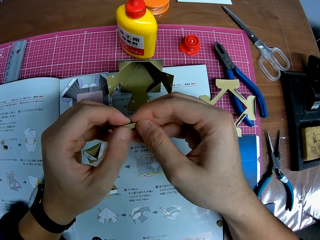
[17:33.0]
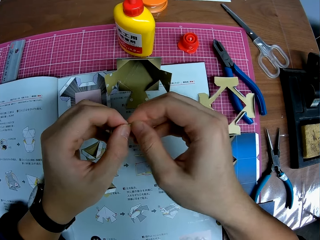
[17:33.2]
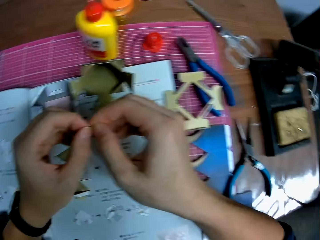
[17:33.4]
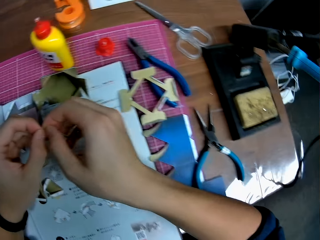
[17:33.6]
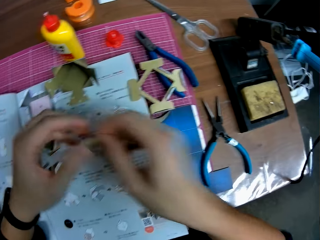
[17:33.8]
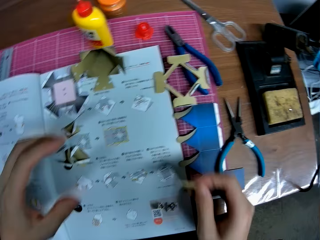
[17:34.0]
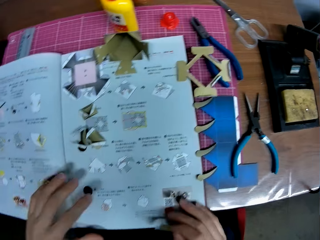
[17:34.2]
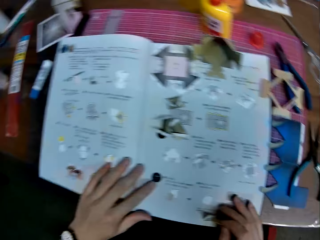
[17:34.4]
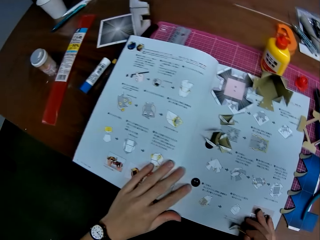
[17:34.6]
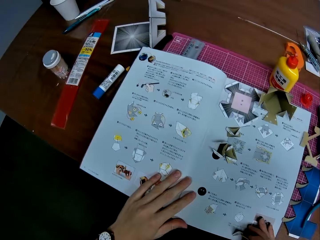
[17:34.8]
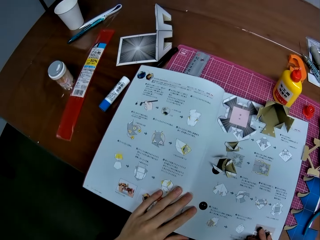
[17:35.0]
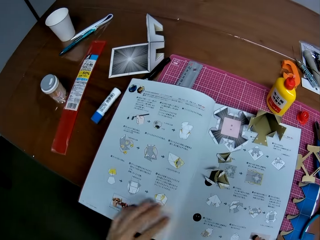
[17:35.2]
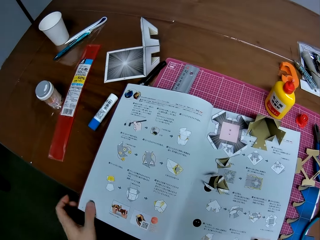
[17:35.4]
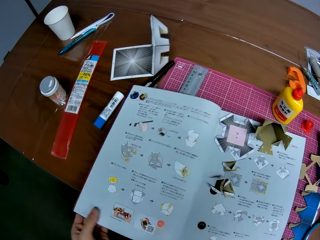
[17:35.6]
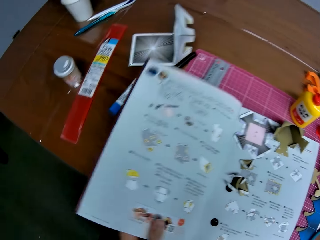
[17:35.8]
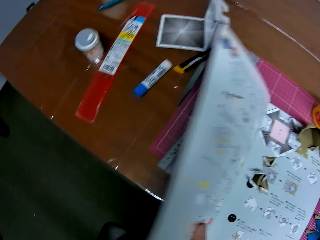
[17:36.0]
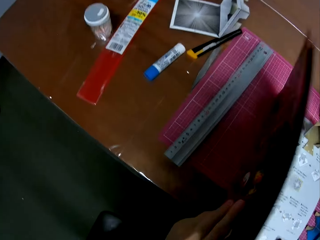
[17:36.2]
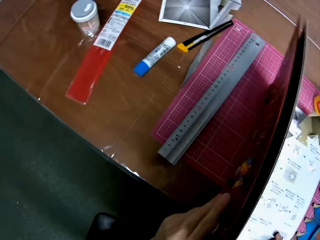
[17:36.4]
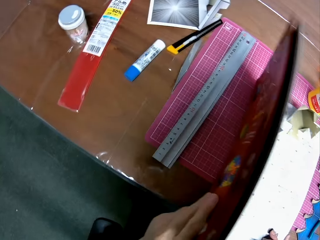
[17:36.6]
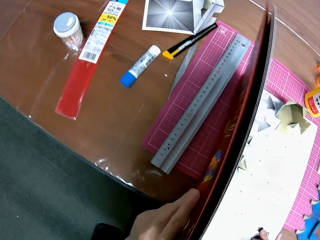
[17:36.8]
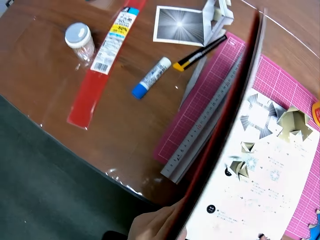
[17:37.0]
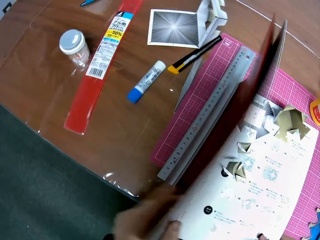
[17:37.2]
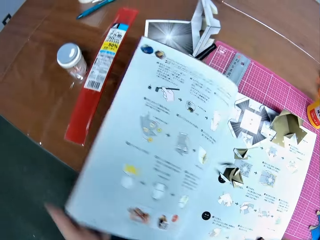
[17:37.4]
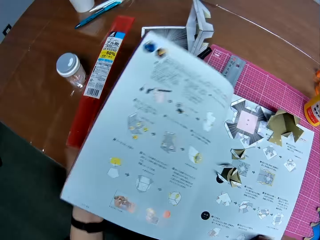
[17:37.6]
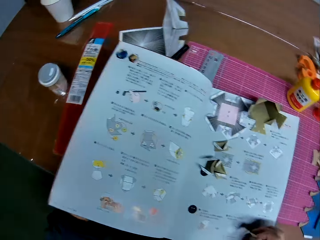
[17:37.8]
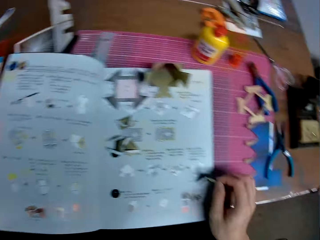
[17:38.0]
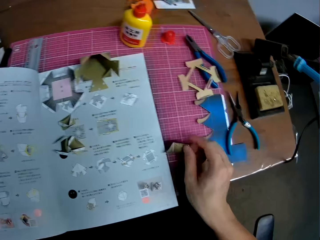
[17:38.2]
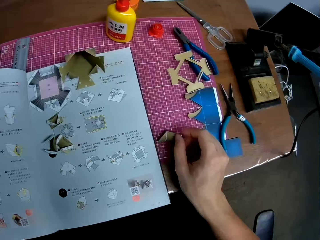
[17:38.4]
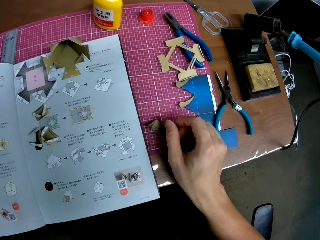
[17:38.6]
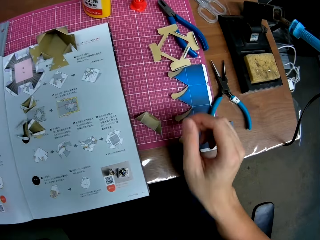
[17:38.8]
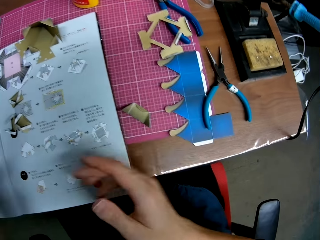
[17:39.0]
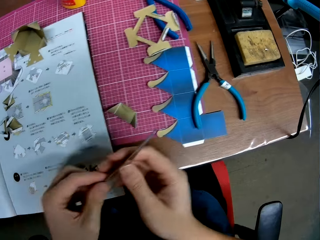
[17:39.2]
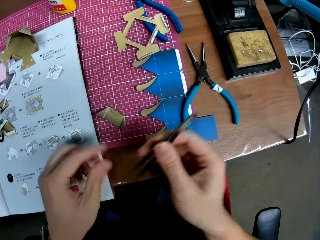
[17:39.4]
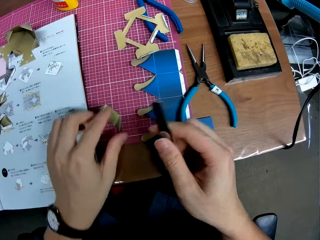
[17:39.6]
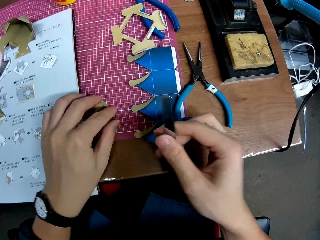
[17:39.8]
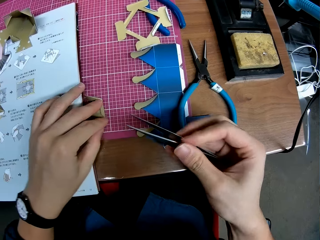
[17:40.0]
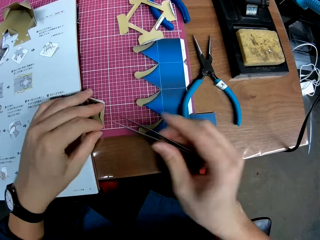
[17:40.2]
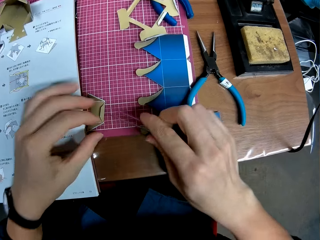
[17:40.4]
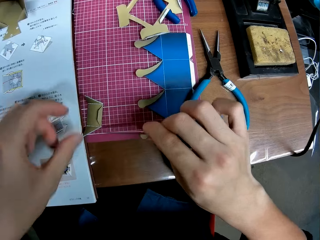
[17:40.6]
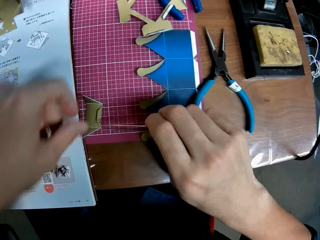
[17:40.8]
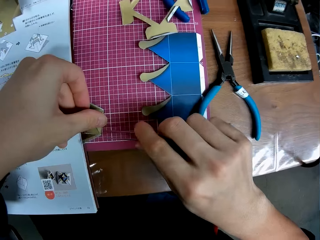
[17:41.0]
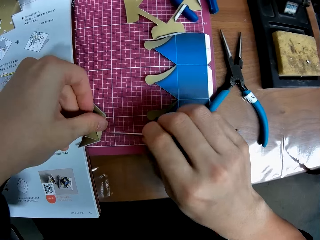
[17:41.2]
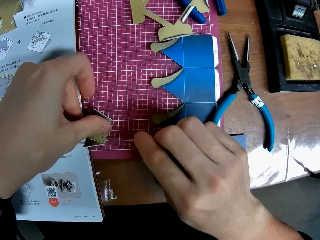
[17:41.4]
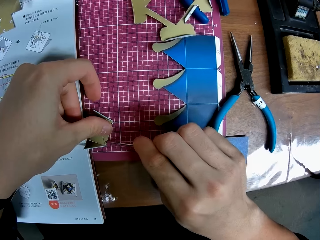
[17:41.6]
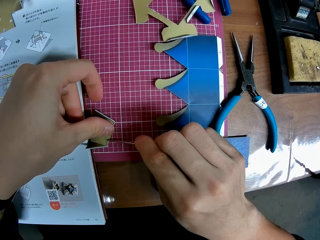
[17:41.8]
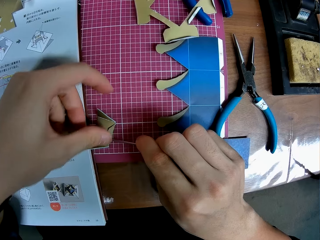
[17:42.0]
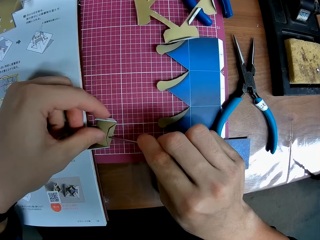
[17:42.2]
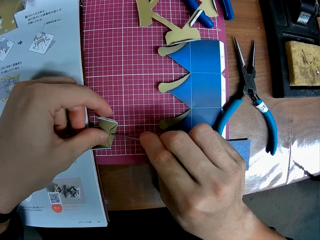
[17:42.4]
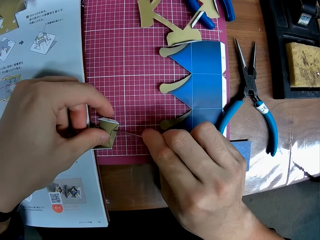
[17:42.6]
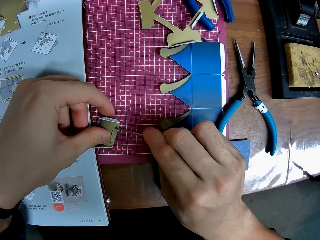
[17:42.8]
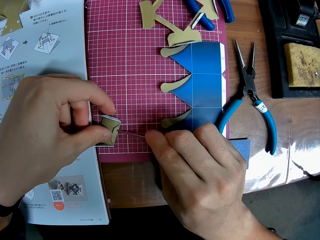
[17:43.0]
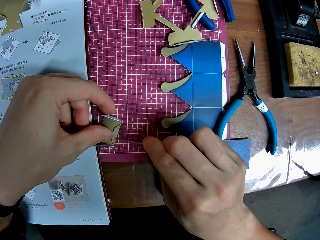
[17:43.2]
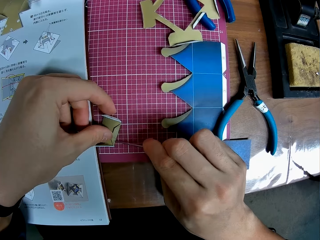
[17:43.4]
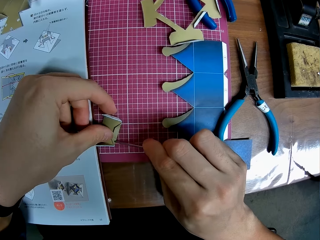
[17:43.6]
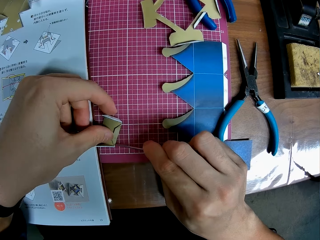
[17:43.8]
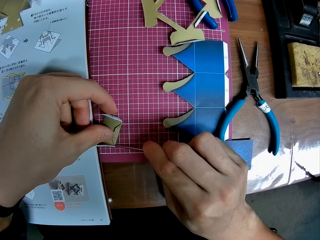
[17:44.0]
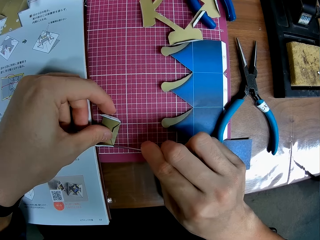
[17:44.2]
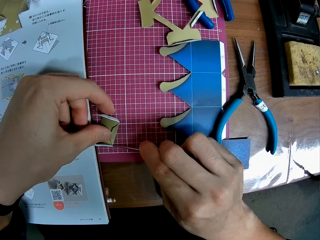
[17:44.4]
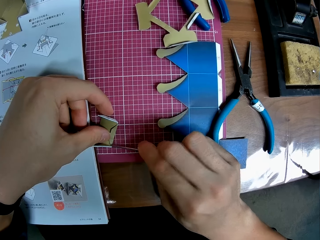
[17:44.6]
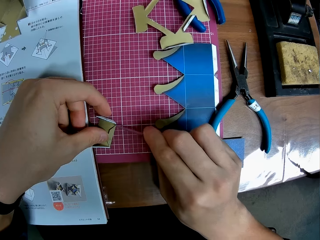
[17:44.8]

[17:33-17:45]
The camera wearer flips the manual. They lift the instruction booklet on the table. They drop the piece of origami craft on the table. They pick up tweezers. They exchange a hand holding the tweezers. They adjust the origami craft. They use the tweezers to straighten the piece of craft.

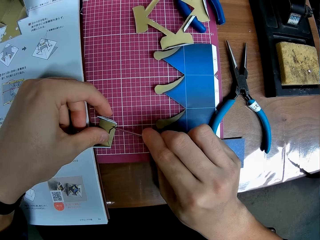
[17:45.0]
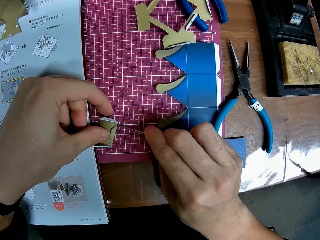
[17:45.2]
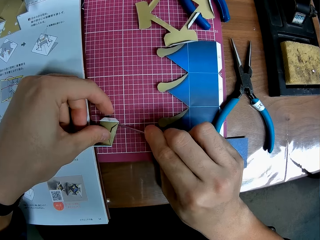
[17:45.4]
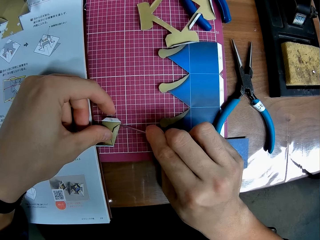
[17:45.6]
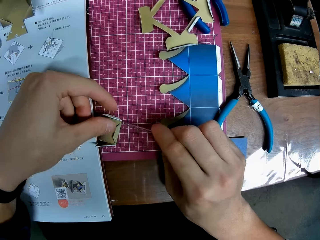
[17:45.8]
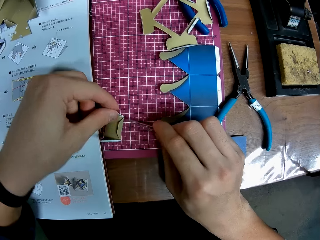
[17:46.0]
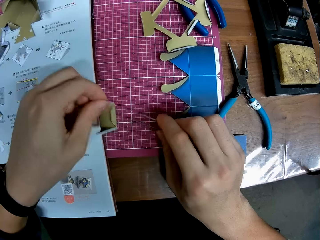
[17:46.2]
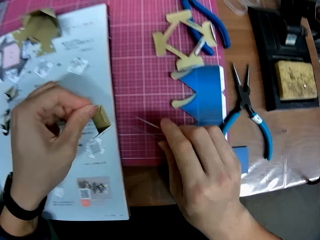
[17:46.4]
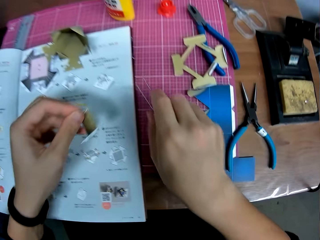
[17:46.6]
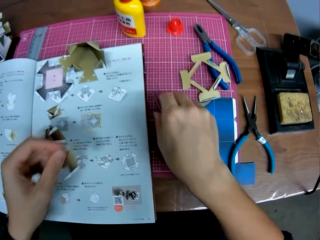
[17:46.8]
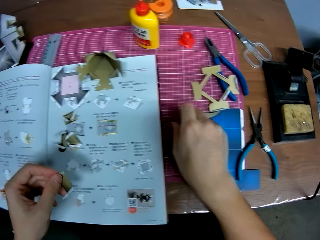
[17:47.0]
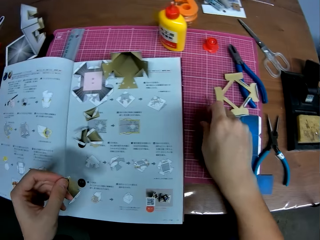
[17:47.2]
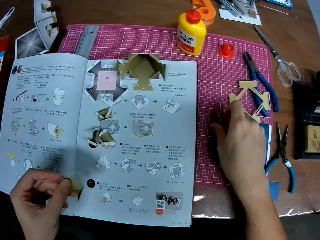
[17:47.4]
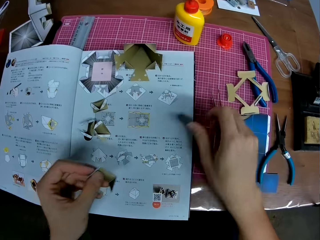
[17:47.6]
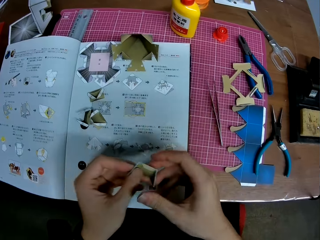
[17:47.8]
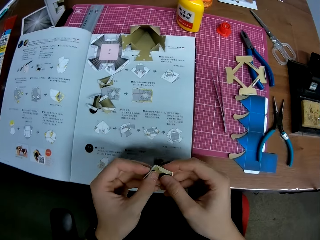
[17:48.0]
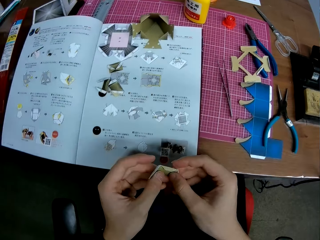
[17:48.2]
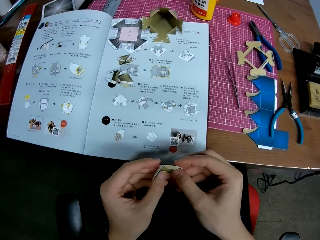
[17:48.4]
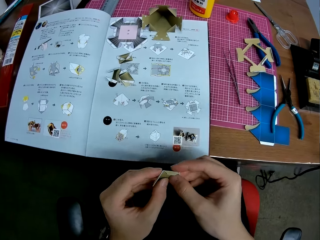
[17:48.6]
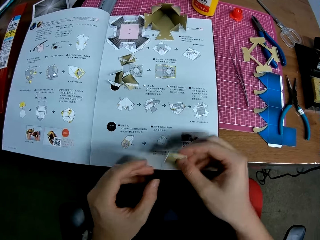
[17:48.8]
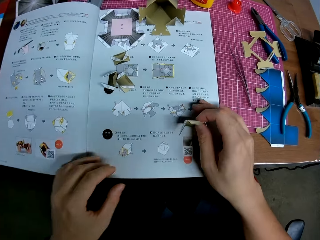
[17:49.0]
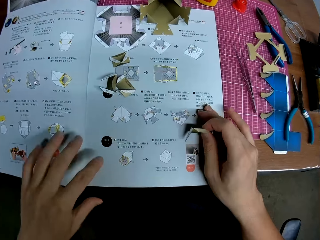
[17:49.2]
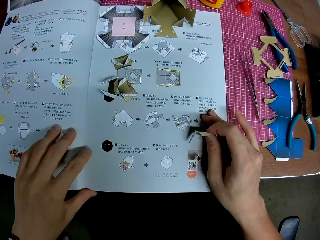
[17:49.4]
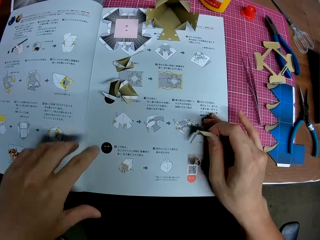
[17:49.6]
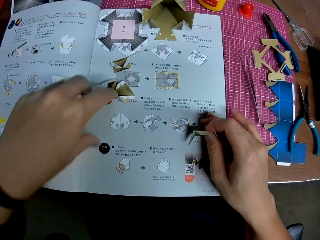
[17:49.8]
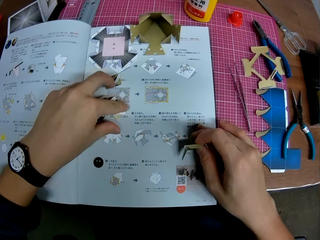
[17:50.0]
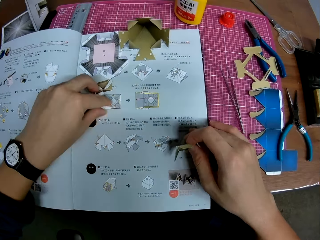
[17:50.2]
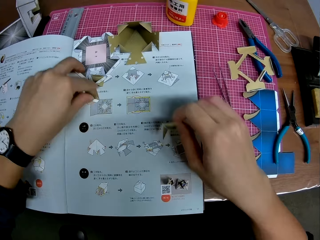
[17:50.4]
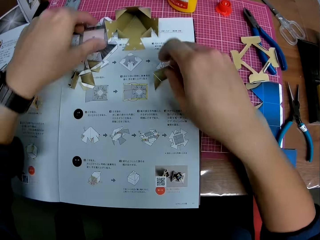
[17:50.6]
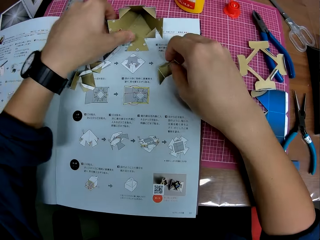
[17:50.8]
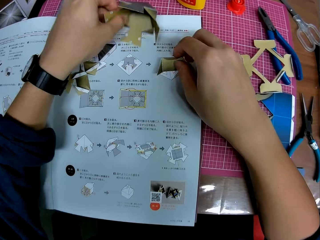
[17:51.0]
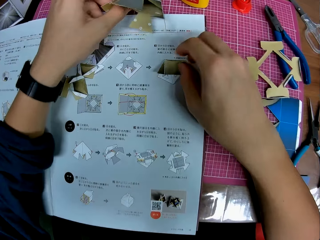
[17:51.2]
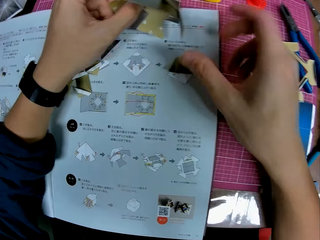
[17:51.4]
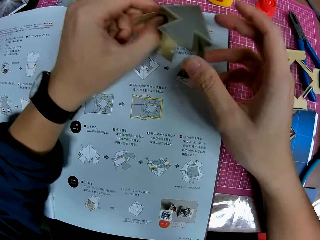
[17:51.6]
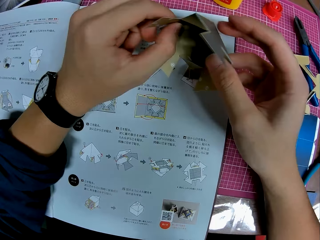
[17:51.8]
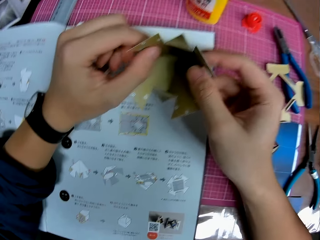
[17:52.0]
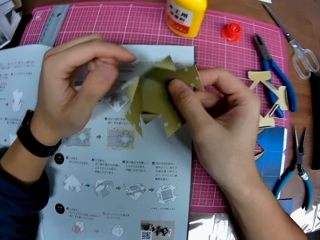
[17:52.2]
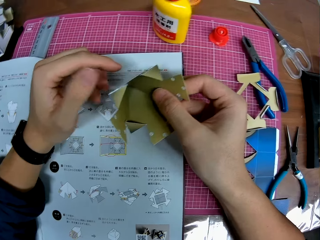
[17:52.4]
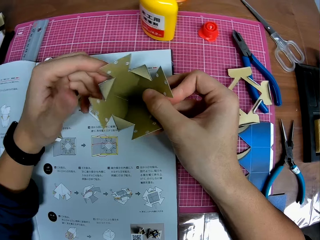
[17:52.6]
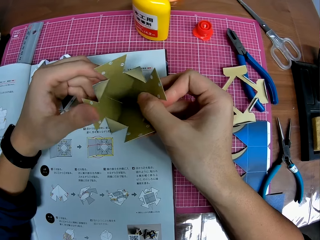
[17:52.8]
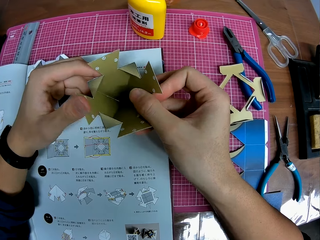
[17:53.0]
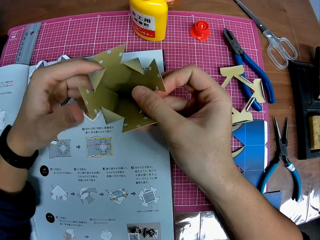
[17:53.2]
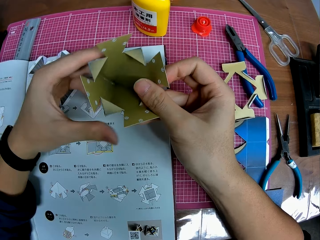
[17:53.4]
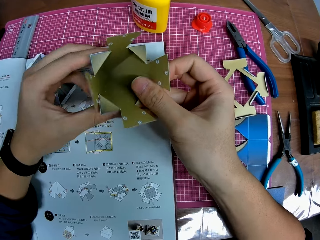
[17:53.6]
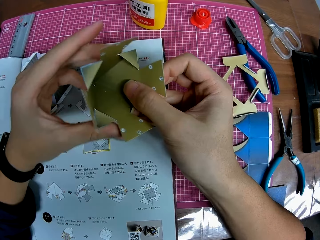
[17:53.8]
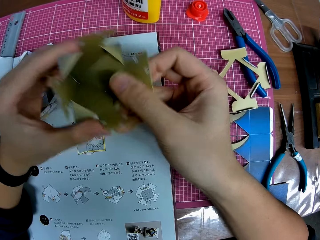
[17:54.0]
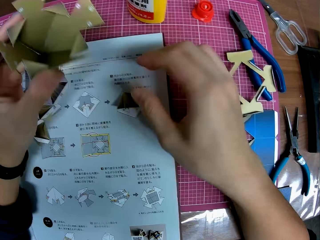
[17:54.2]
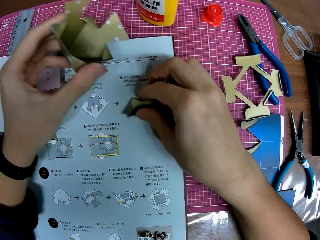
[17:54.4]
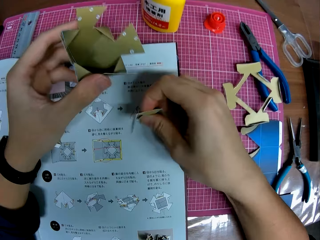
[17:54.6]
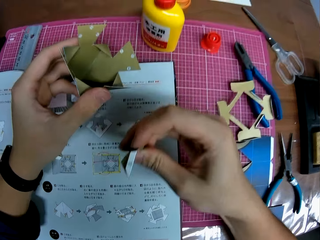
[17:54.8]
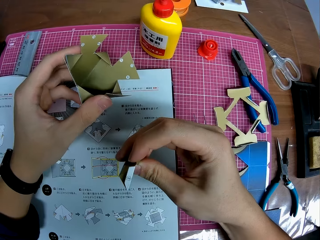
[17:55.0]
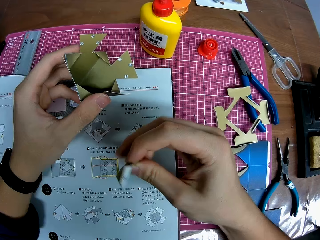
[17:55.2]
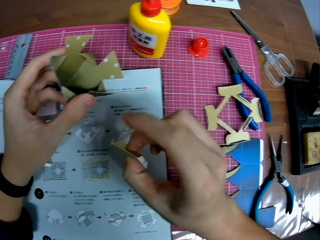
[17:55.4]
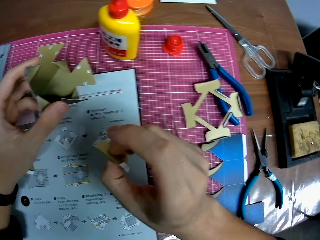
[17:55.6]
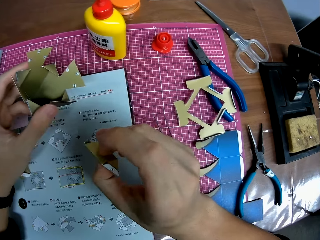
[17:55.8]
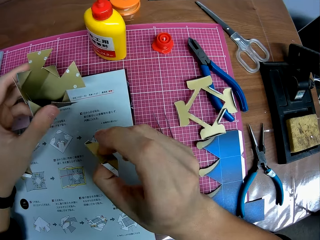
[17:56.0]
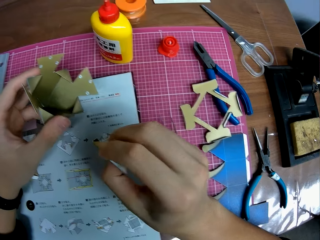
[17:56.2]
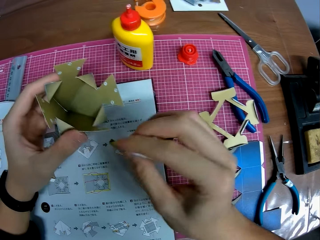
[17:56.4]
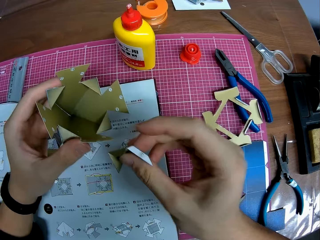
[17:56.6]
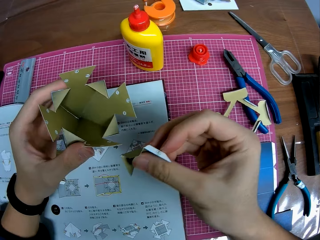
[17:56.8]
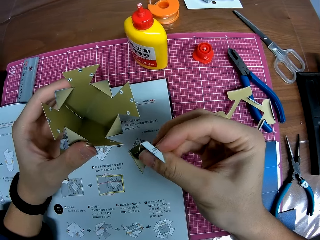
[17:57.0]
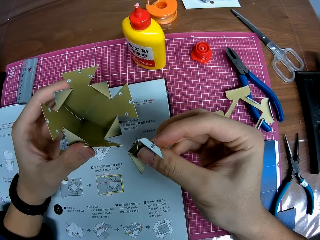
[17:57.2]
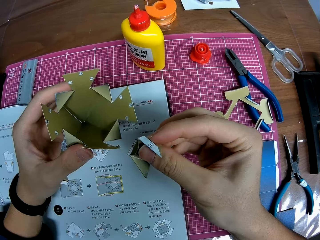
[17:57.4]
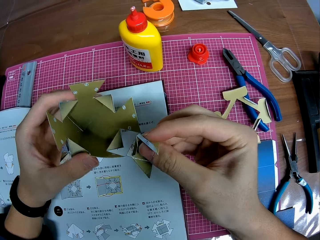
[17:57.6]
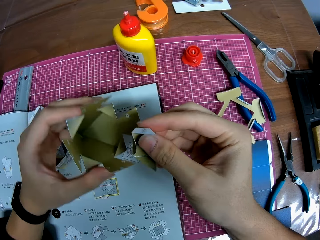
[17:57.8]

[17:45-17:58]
The camera wearer drops the tweezers. They hold the origami craft. They move the origami craft. They adjust the pieces of craft on the table. They drop the piece of craft on the table. They pick up another piece of craft from the table. They hold the origami craft. They pick up another piece of craft from the table again. They hold the origami craft.
